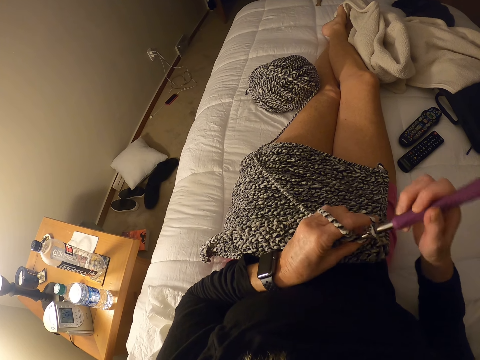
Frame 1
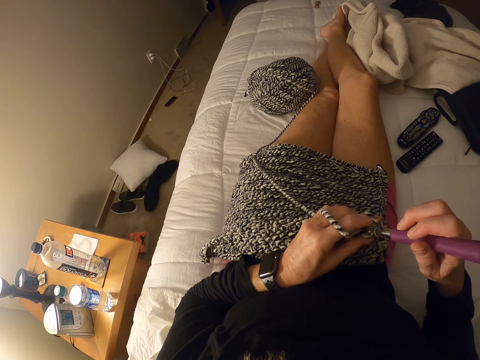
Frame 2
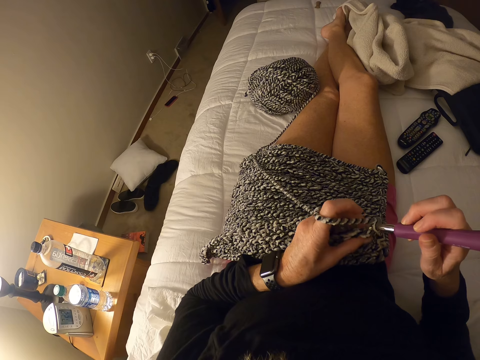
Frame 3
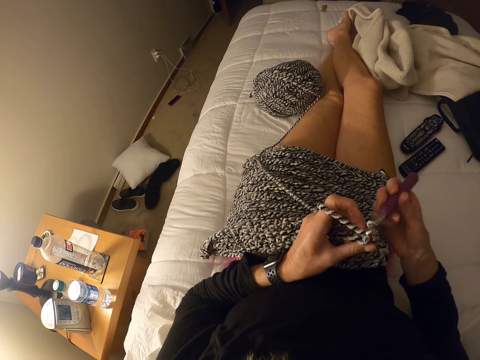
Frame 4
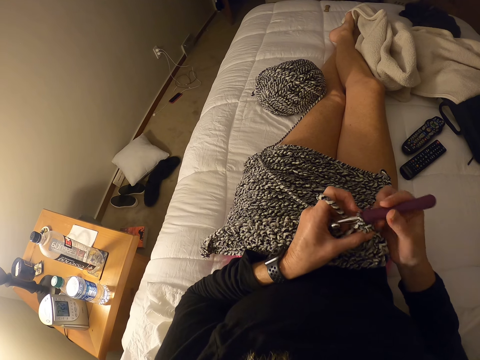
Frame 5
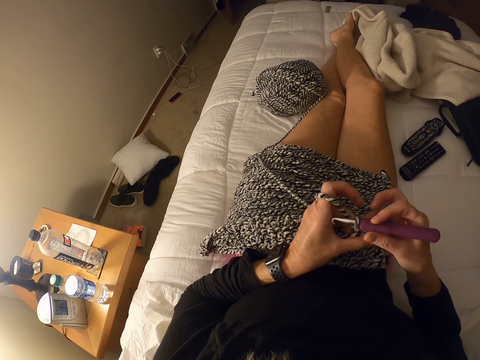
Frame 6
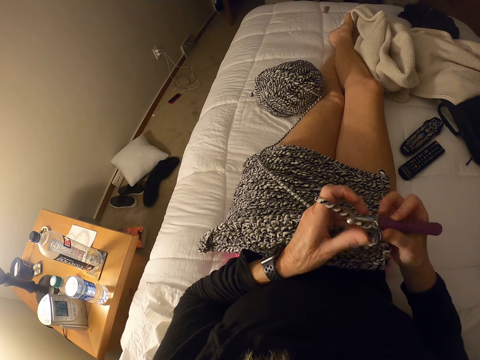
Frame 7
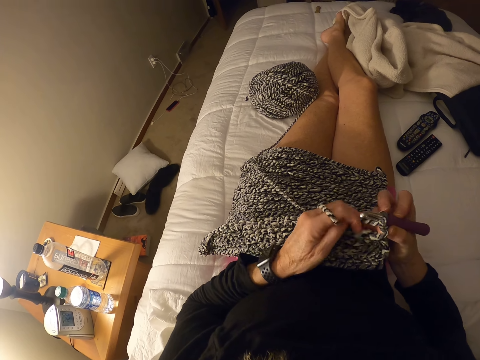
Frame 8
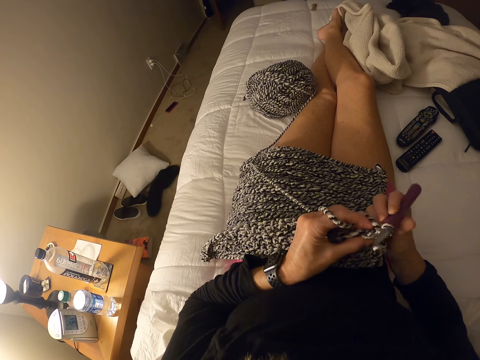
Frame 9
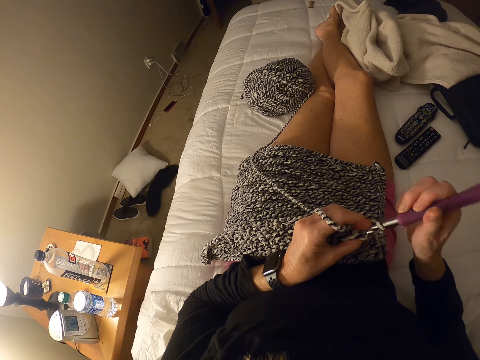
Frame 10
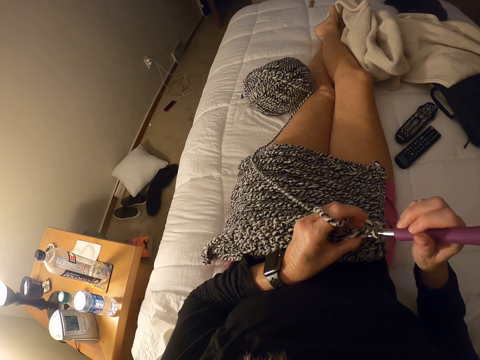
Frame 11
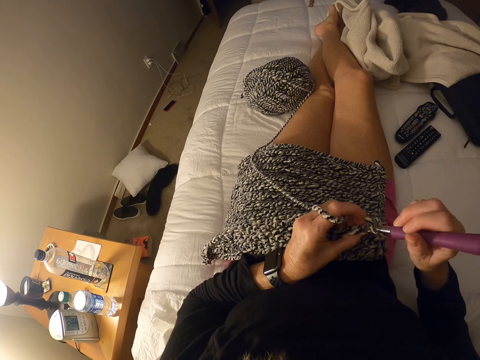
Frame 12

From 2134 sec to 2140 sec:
The camera wearer crochets a piece of cloth using the crochet hook.

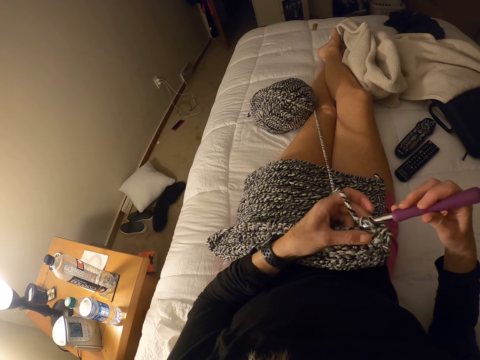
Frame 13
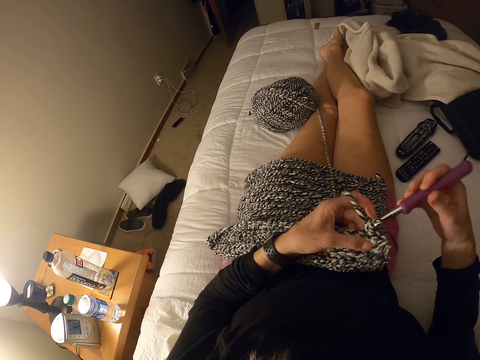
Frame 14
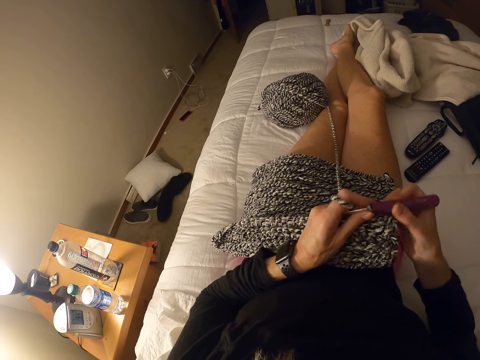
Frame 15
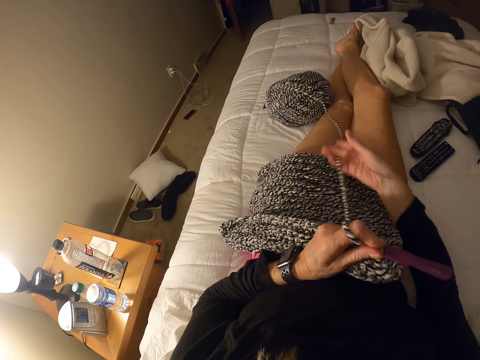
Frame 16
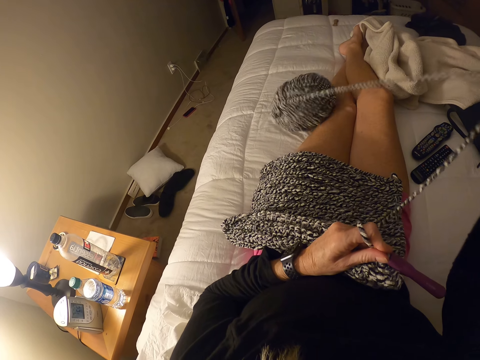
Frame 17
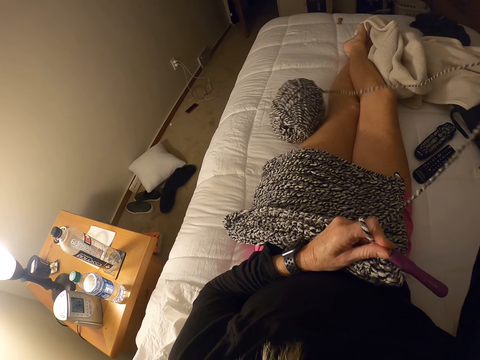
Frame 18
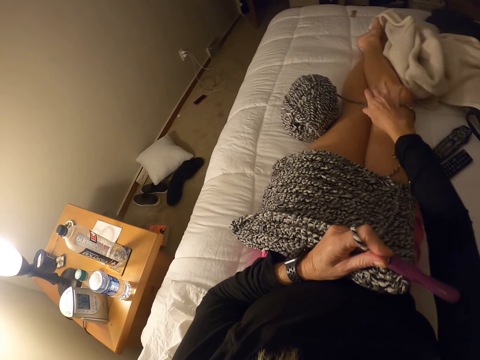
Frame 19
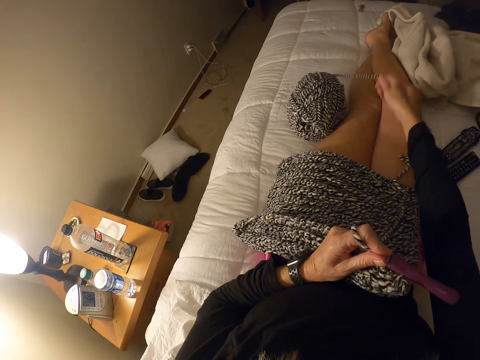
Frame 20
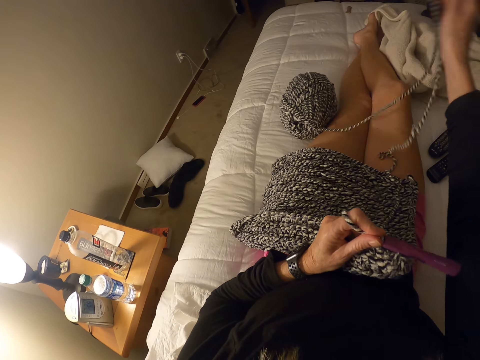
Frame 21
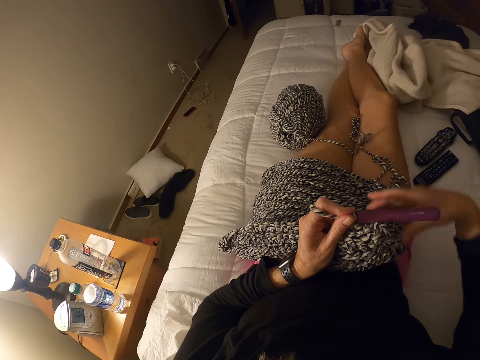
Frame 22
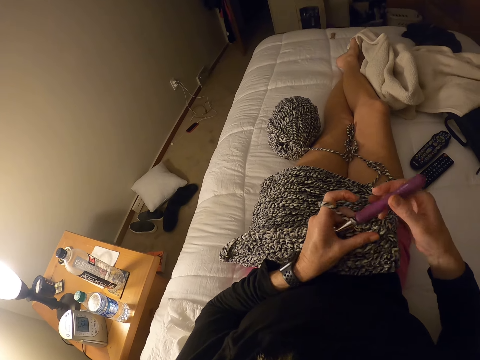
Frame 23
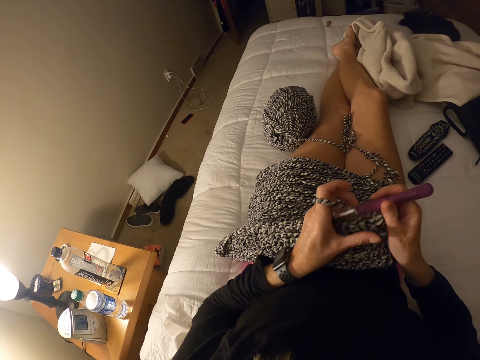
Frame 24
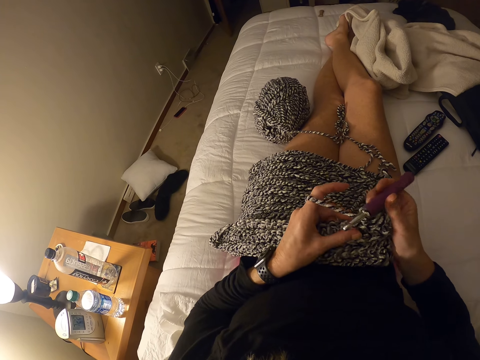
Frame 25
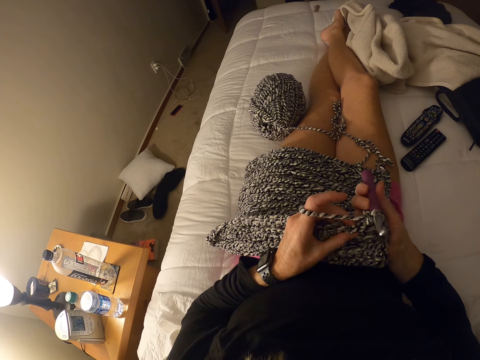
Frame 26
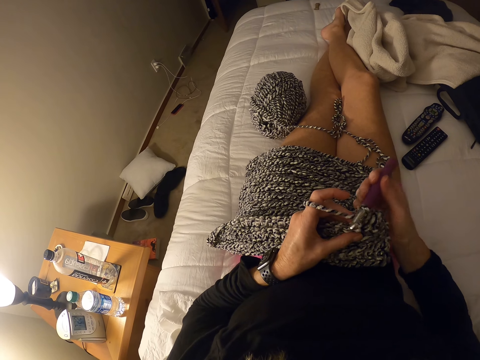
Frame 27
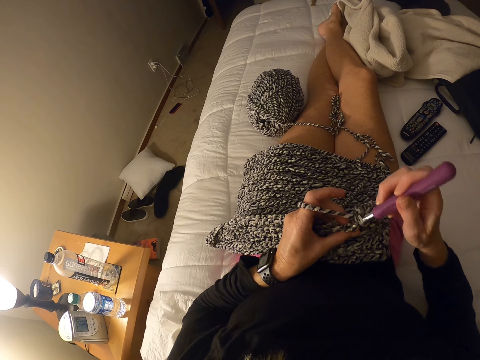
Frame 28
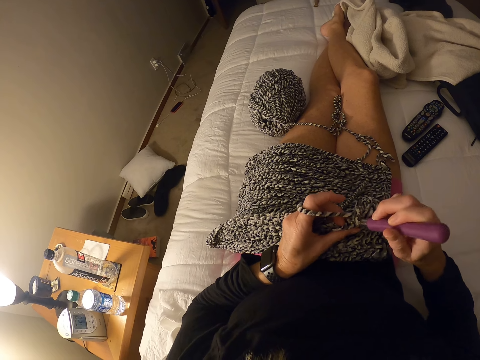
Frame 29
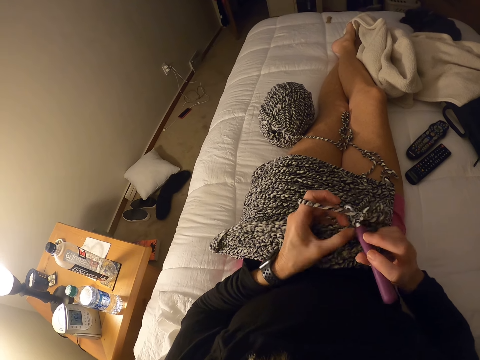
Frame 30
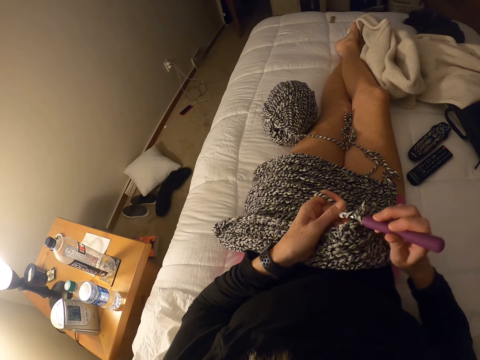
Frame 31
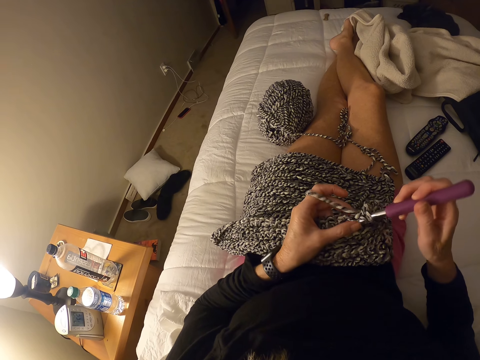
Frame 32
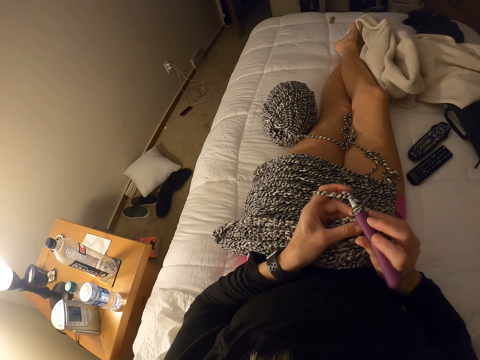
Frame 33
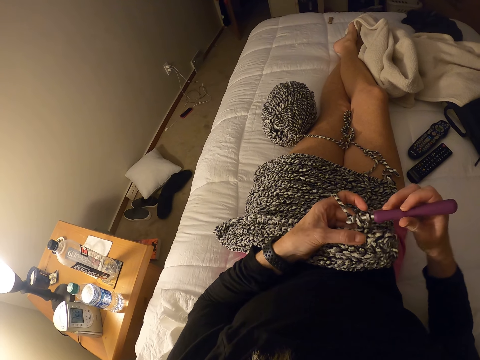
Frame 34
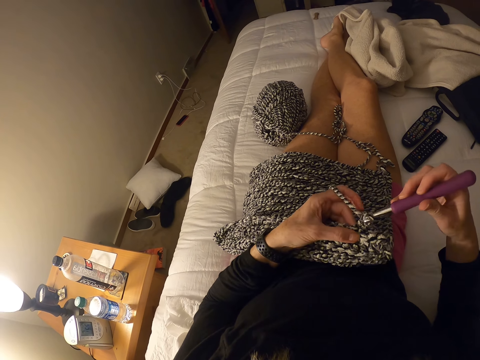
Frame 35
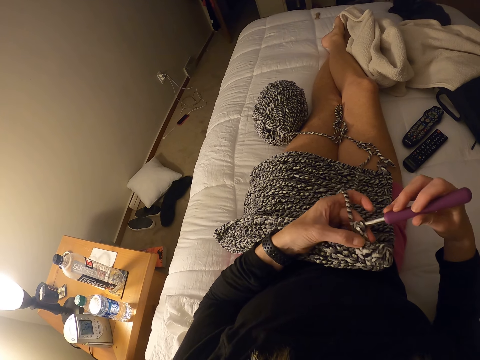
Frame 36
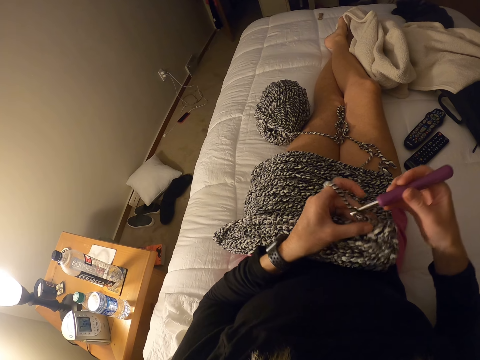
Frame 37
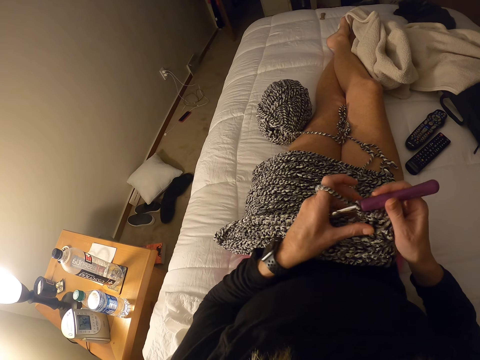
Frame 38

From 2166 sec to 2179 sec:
The camera wearer pulls the yarn on the bed with her right hand. She crochets a piece of cloth using the crochet hook, with the yarn on her lap.

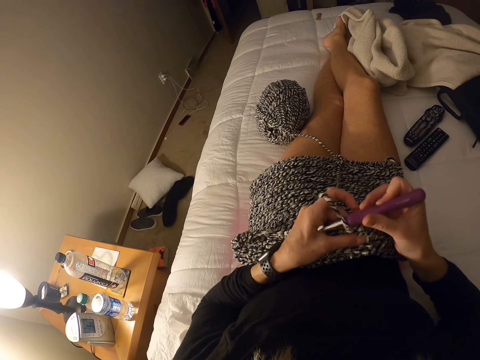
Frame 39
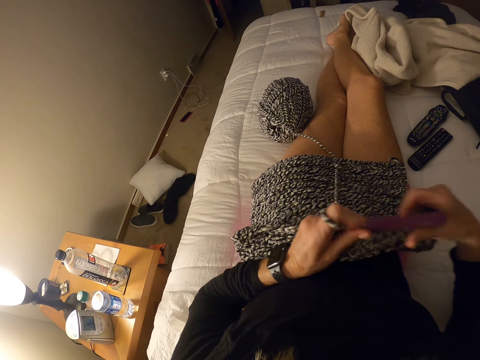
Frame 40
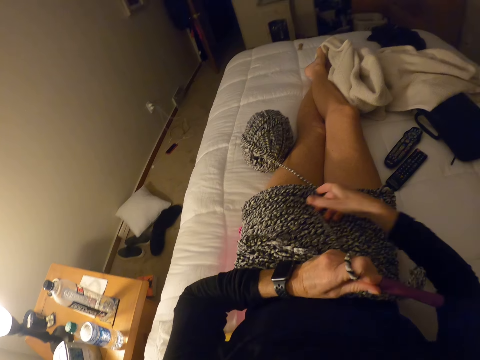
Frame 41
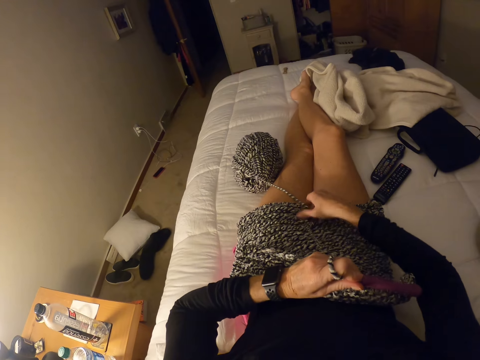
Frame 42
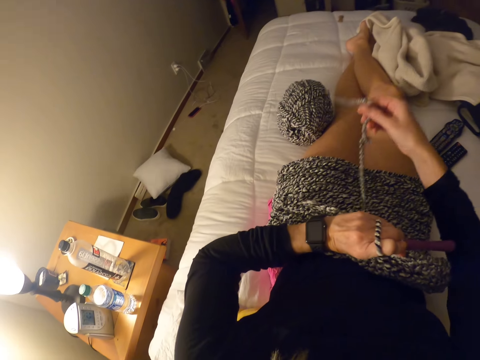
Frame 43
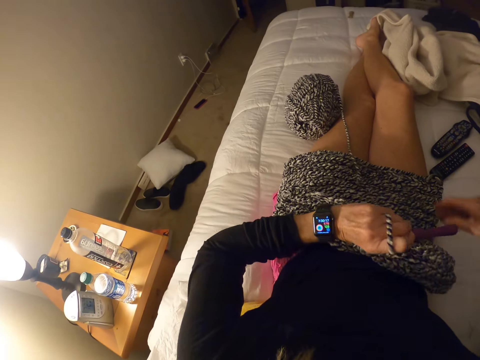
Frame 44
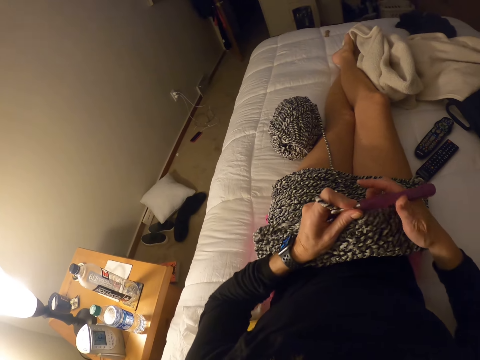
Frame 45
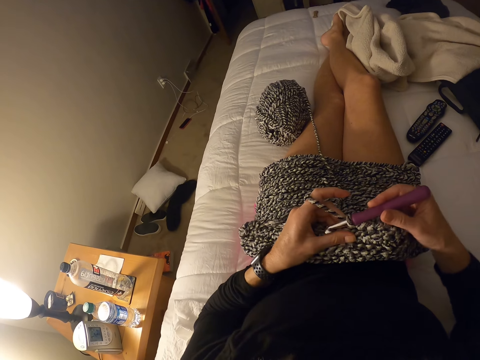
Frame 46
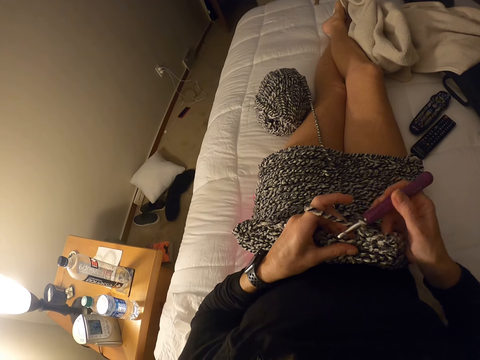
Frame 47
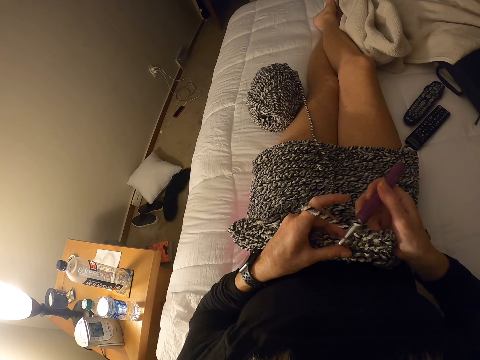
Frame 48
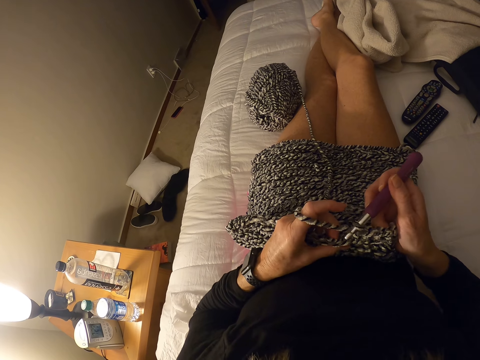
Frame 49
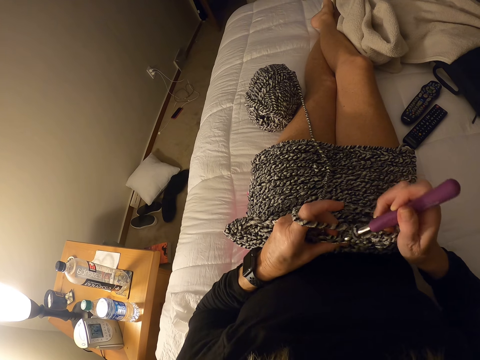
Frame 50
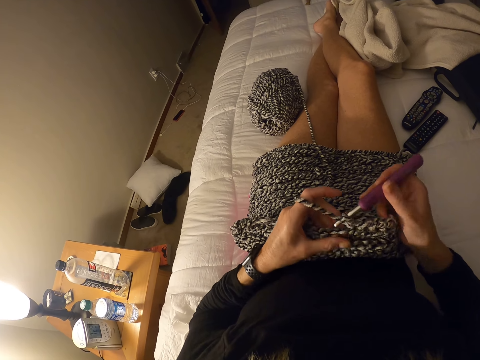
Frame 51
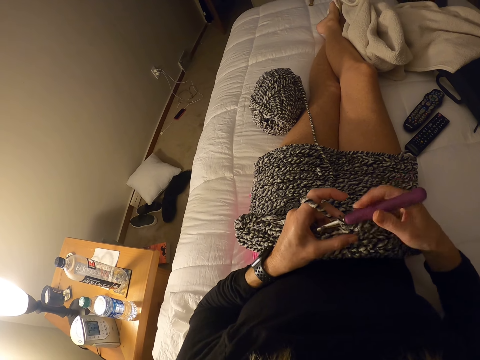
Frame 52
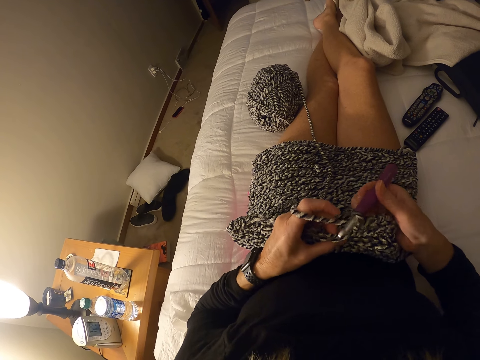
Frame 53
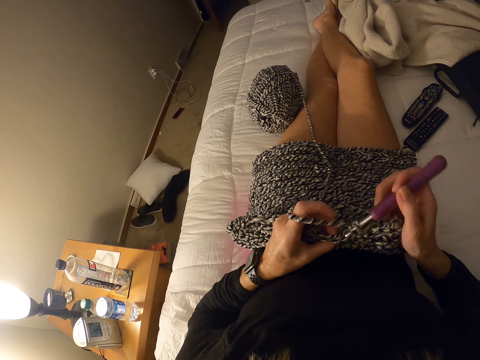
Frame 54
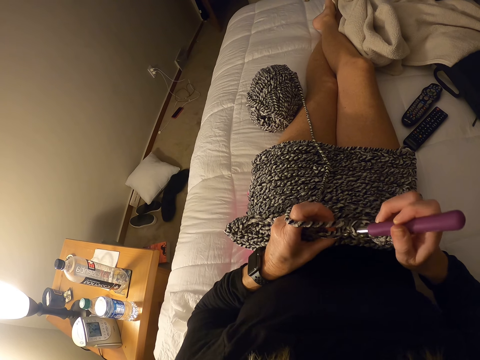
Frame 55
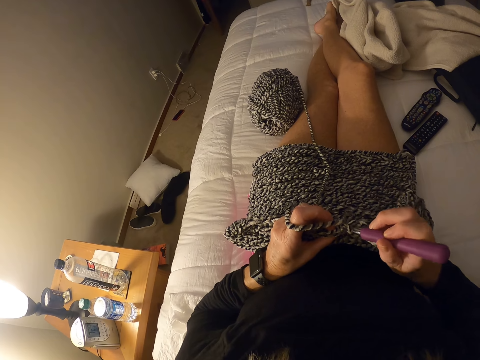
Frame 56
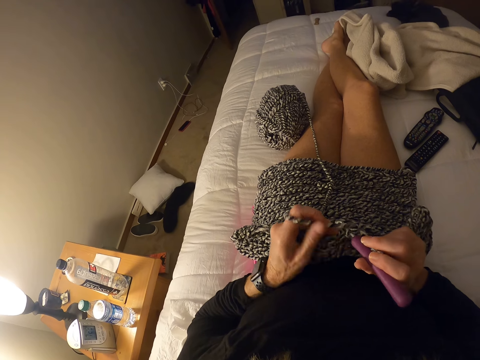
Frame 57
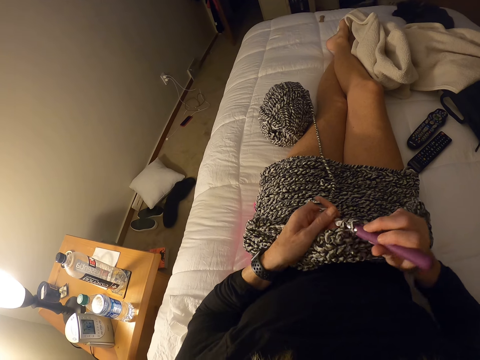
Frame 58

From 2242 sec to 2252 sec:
The camera wearer pulls the yarn on the bed with her right hand. She touches the string. She crochets with the yarn on her lap.
